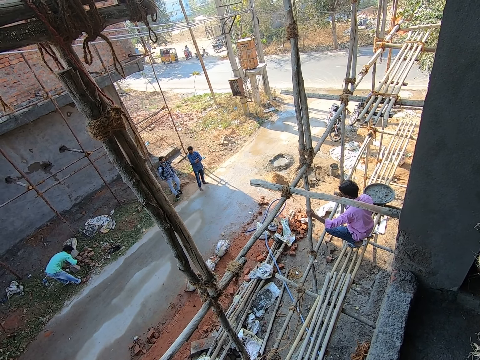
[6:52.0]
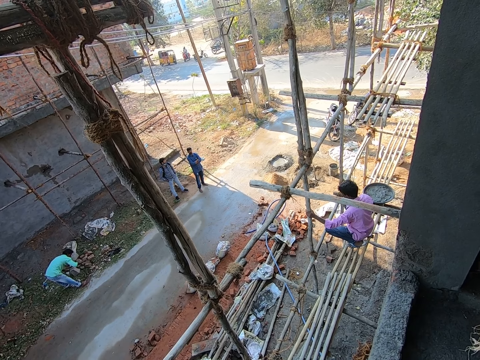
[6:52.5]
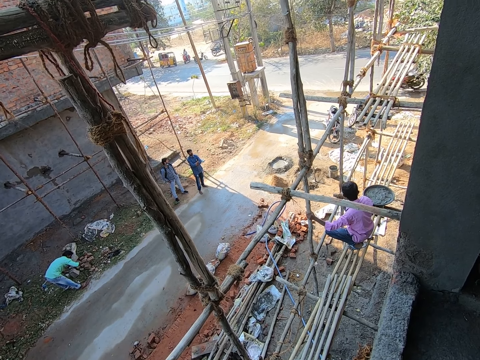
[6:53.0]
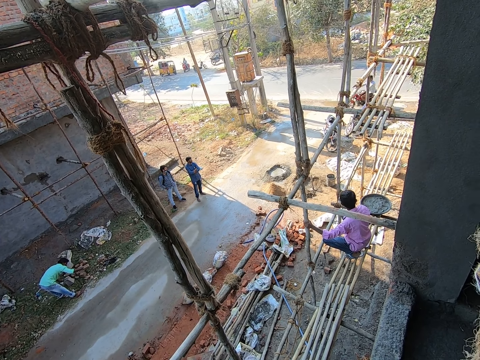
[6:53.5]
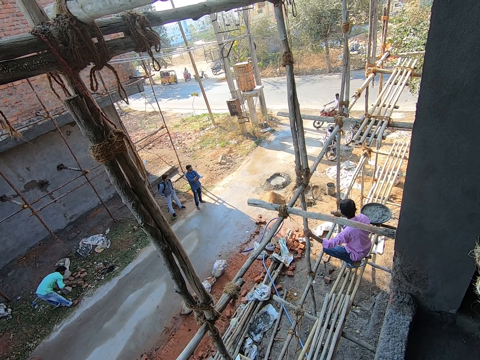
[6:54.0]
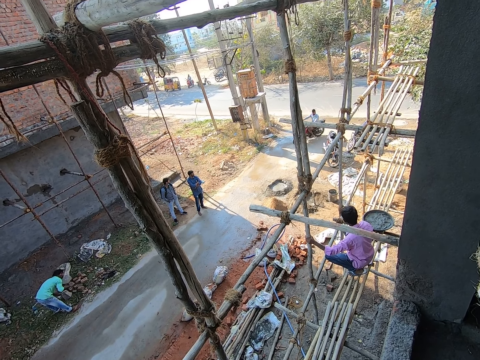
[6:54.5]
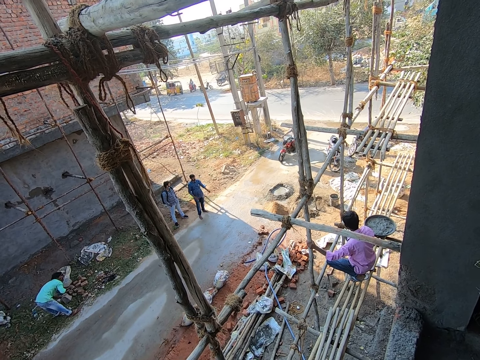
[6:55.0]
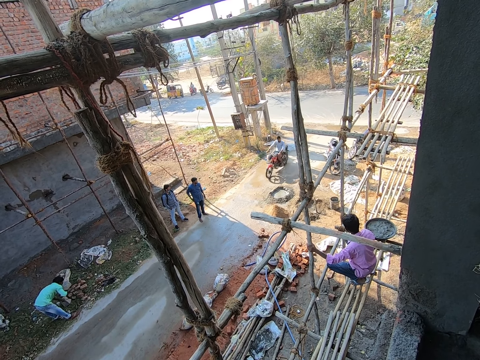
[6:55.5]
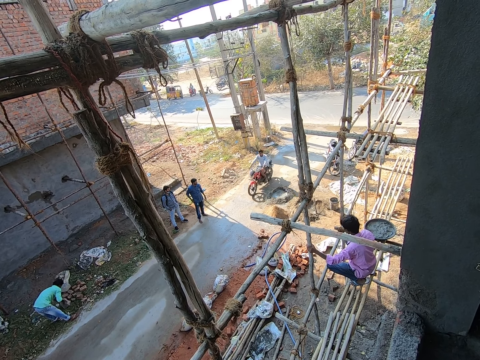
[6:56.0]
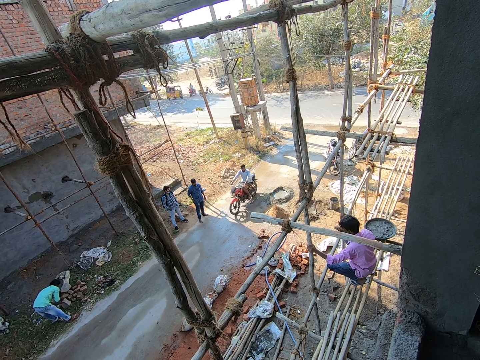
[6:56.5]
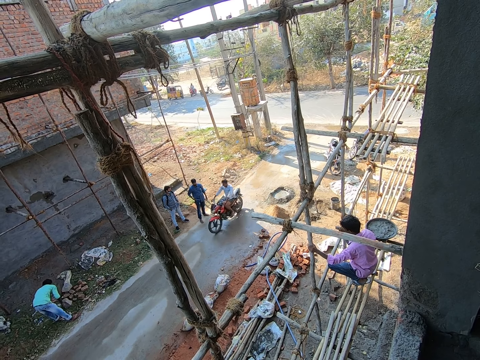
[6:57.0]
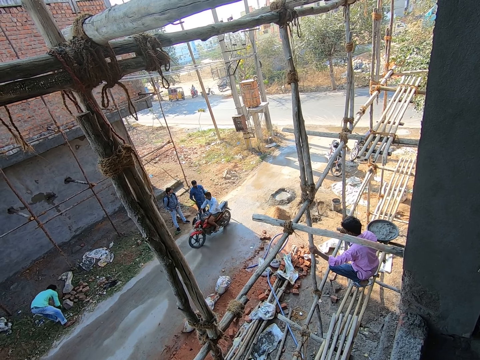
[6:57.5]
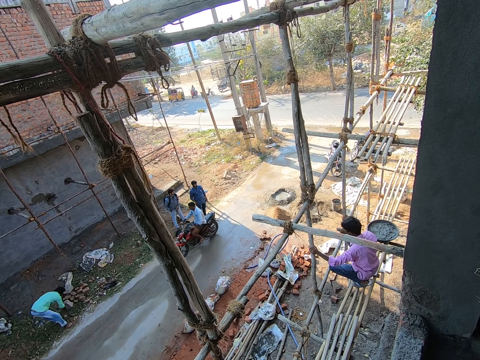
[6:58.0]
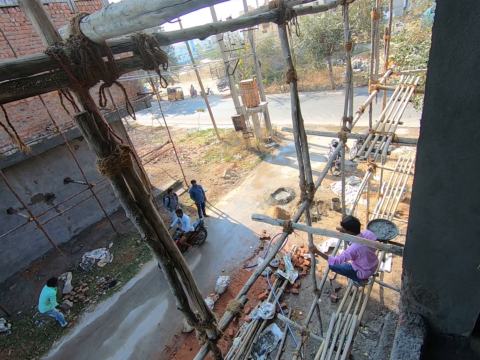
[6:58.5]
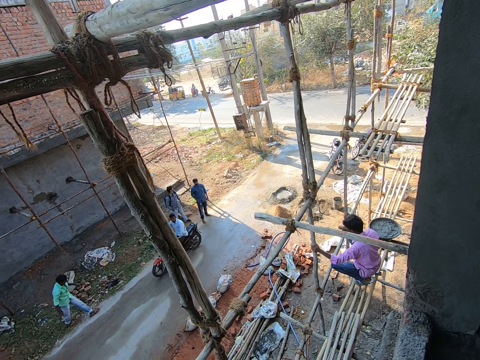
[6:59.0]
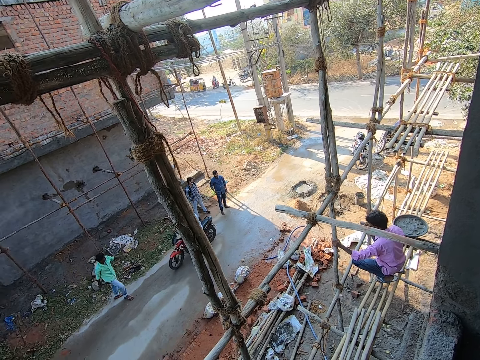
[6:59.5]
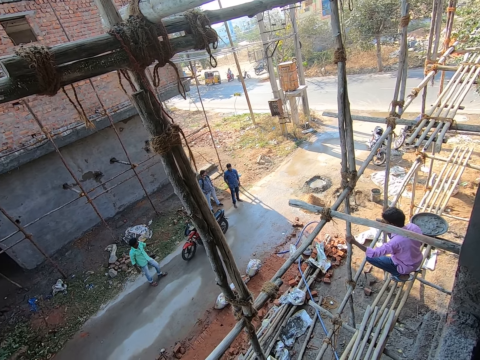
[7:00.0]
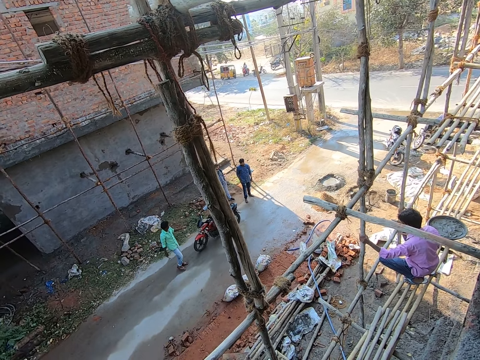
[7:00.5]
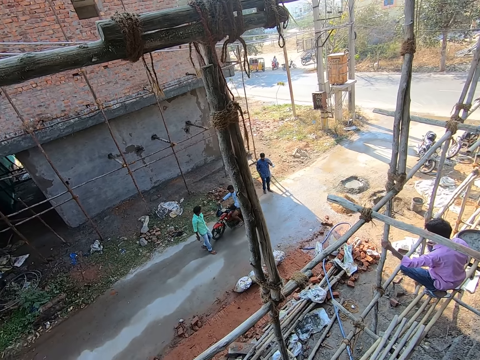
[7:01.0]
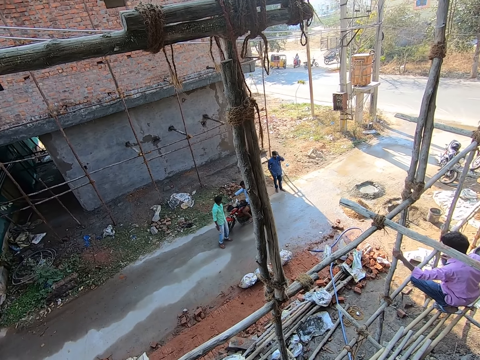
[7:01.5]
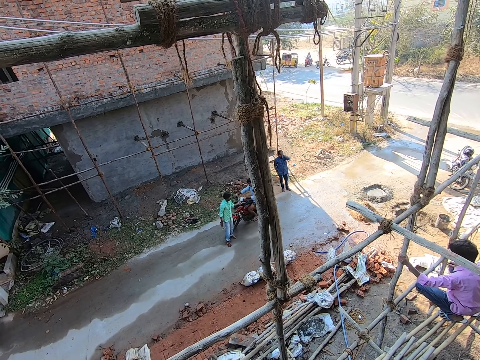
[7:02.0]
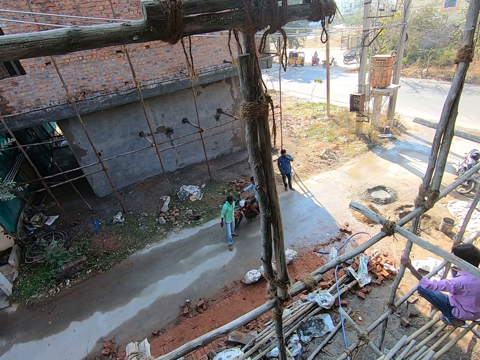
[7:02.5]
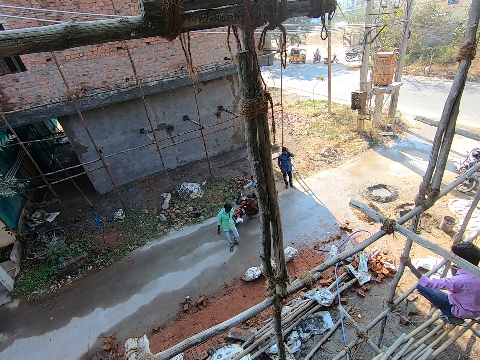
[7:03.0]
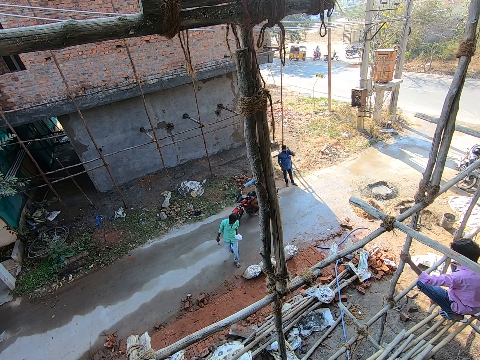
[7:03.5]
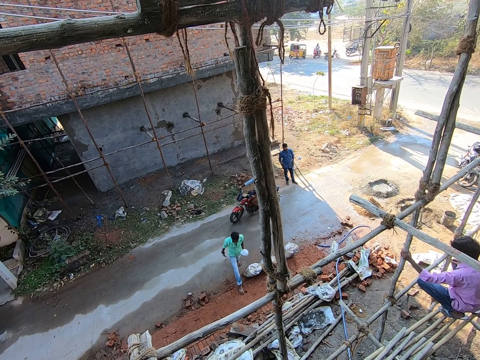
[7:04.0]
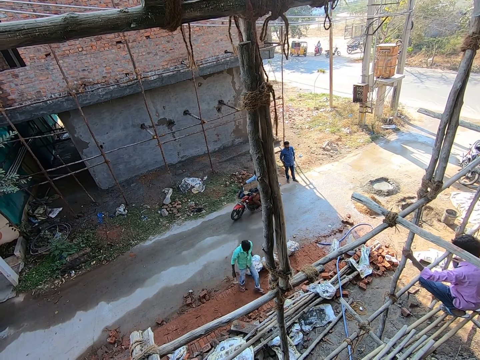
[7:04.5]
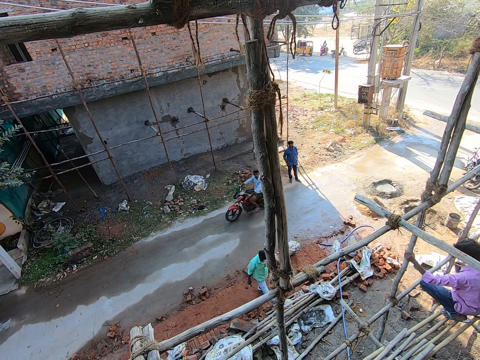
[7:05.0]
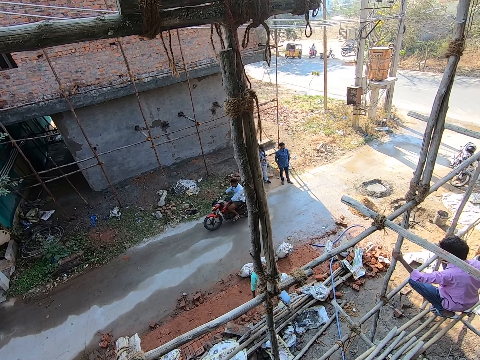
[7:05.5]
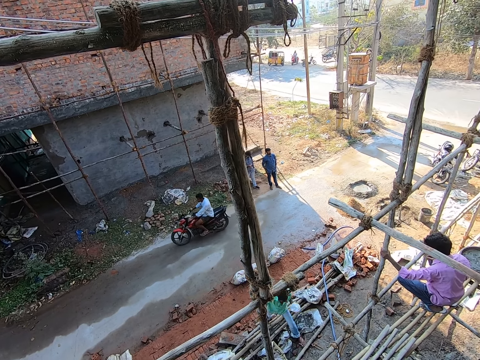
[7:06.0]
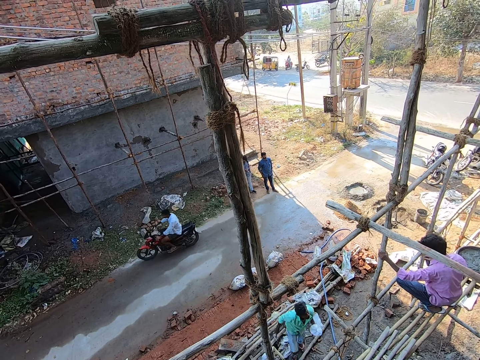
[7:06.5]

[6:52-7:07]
A man rides a motorcycle to the road. Another man collects a pack of nails from the first man with his left hand and walks to the scaffold.

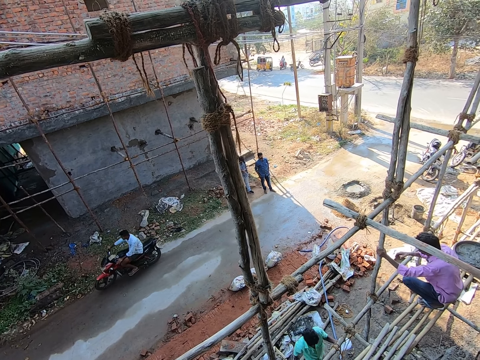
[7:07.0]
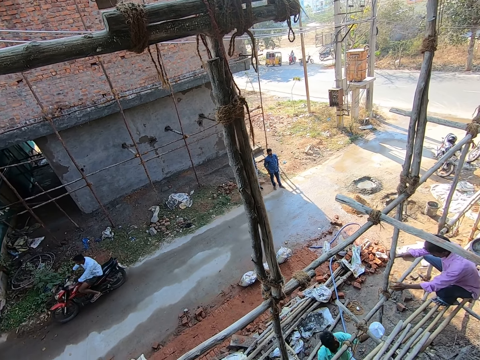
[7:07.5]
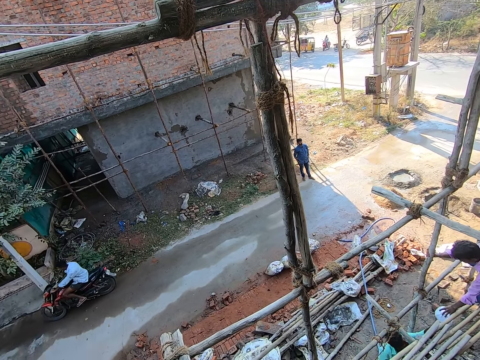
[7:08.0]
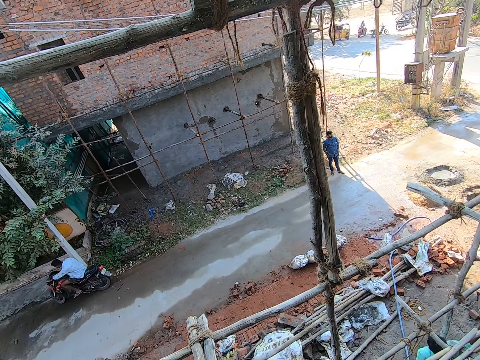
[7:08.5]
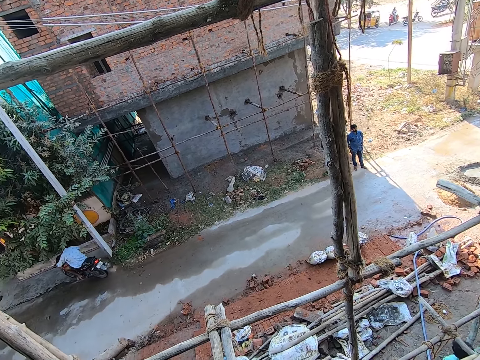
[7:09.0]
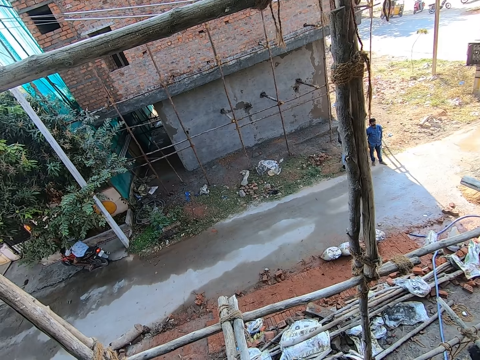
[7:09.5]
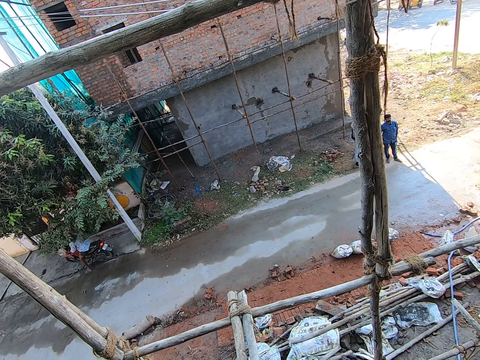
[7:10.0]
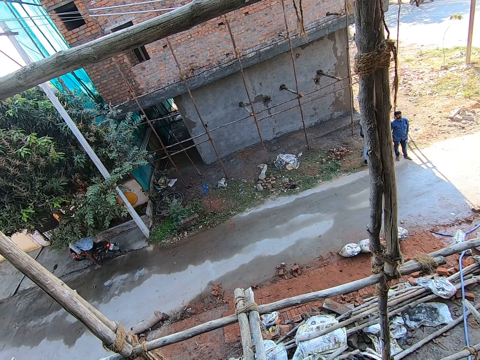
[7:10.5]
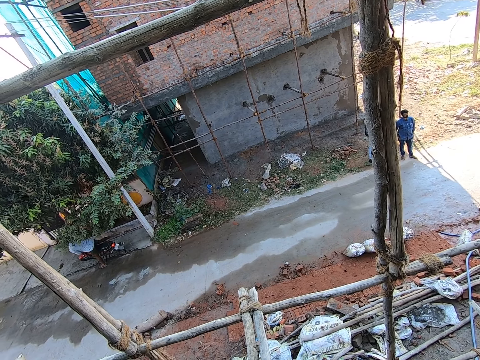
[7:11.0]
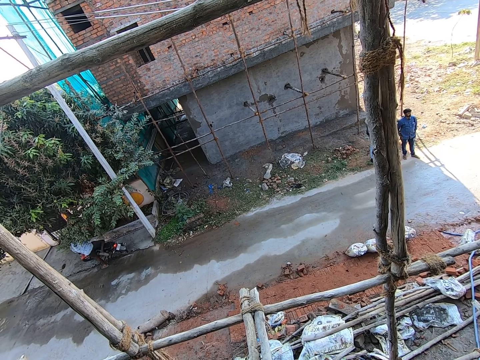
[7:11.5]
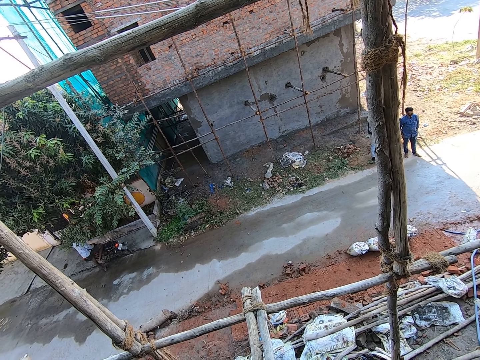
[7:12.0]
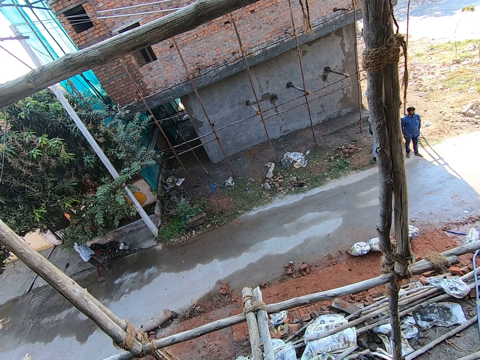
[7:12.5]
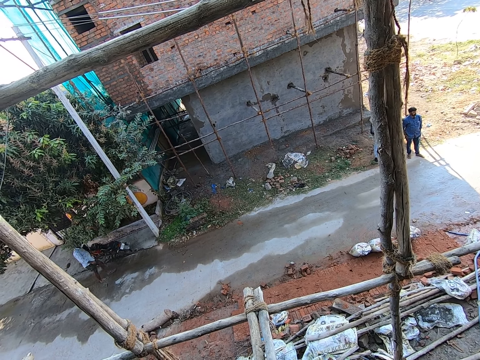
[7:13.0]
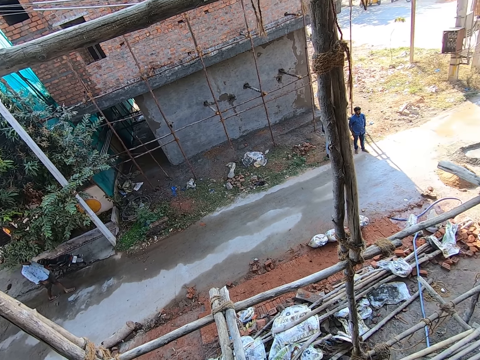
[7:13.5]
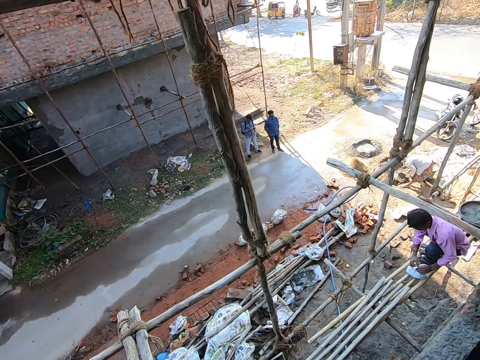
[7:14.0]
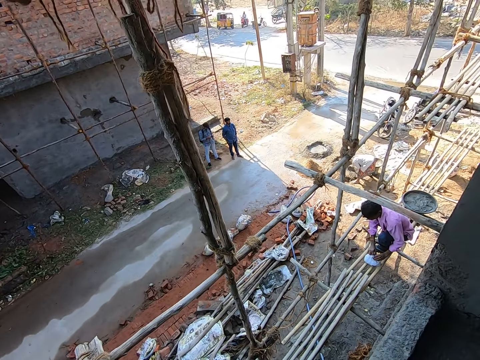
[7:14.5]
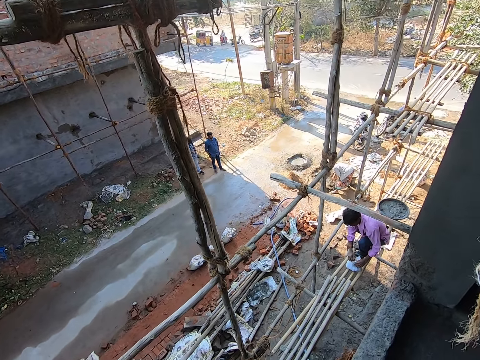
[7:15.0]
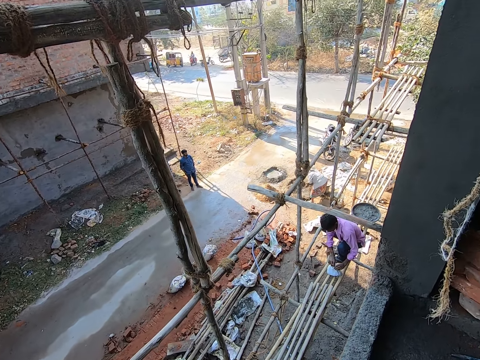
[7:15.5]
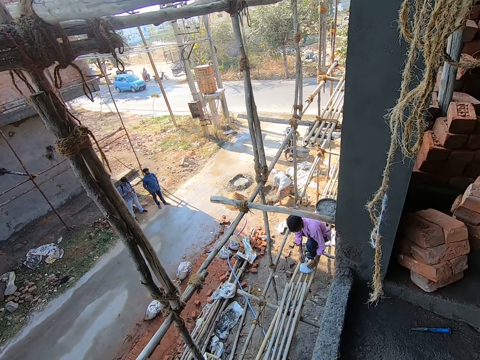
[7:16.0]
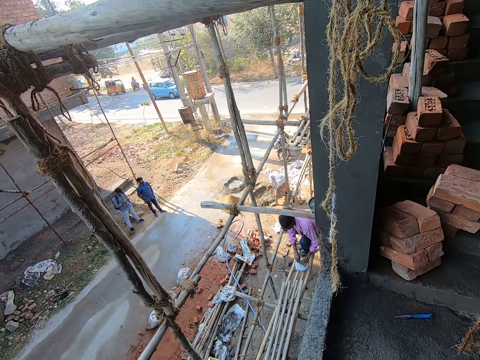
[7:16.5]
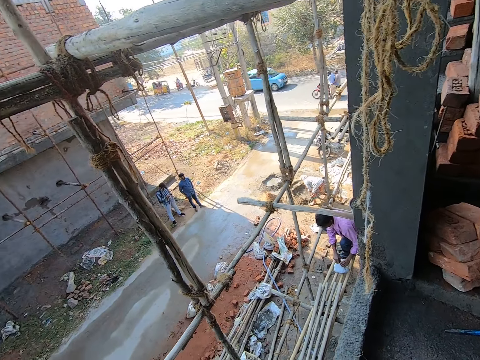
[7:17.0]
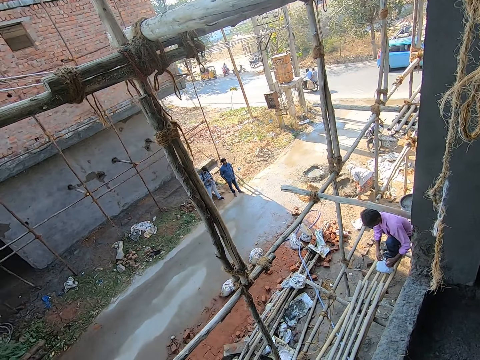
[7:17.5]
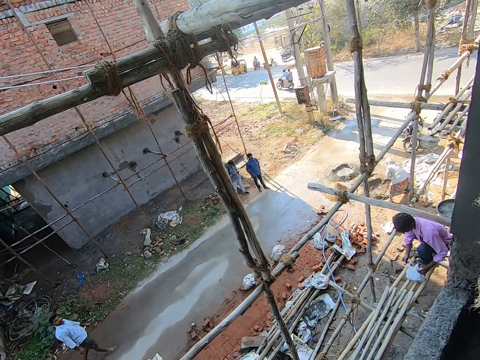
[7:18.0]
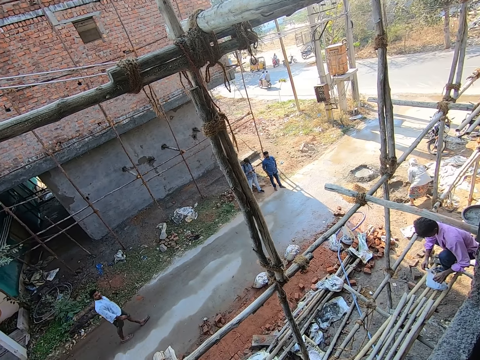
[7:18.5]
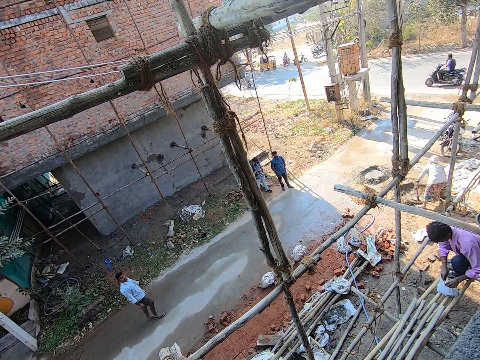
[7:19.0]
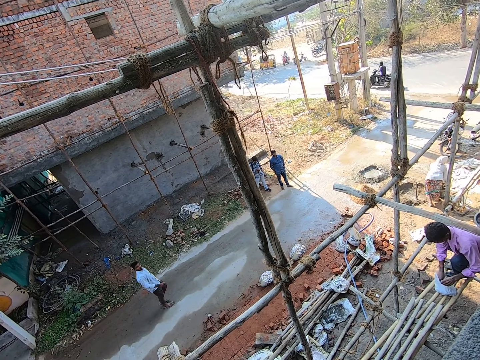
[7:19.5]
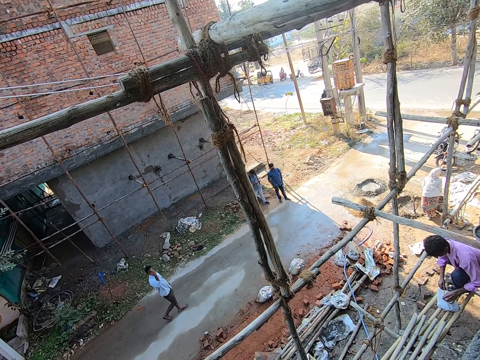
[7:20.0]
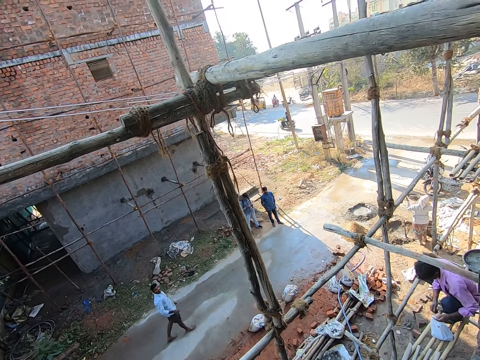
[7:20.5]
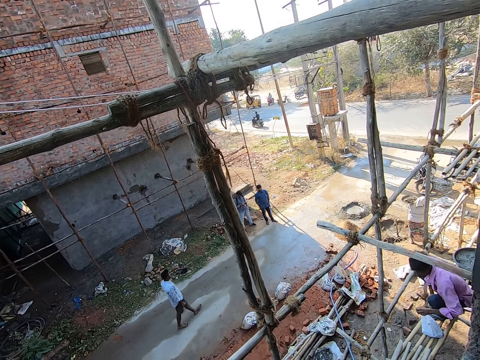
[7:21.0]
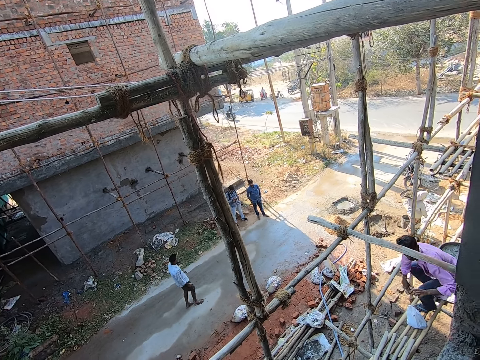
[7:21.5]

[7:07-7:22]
A man gives the pack of nails to another man. A third man parks the motorcycle and alights from the motorcycle. The second man opens the pack of nails with both hands. The camera wearer stretches the hand. They look at the bricks and look through the window. The second man picks up some nails with his right hand.
